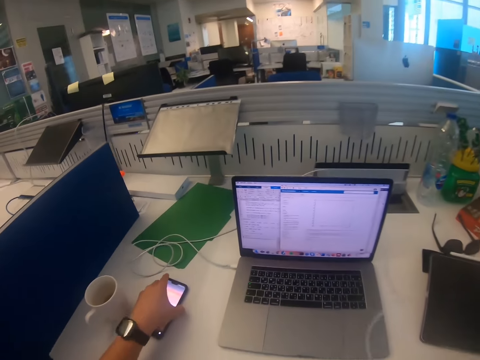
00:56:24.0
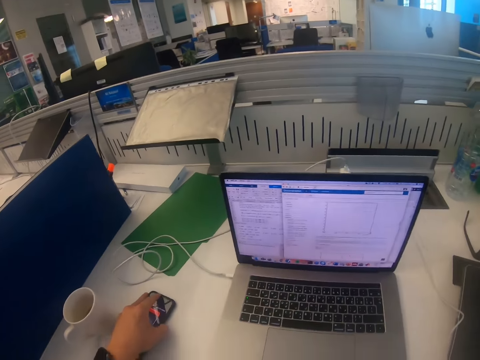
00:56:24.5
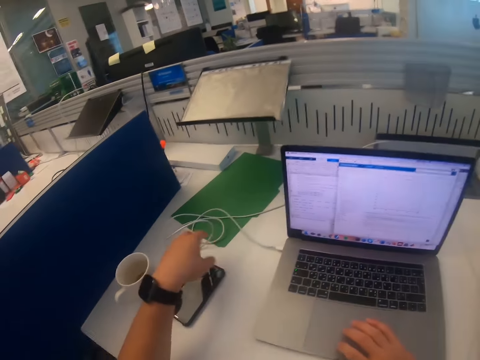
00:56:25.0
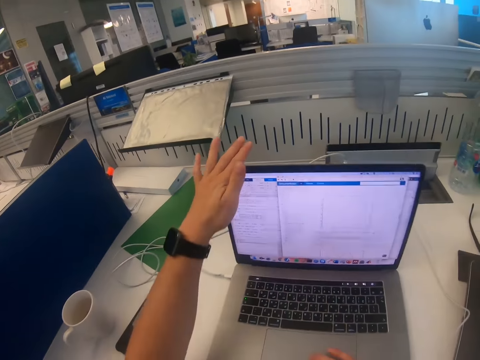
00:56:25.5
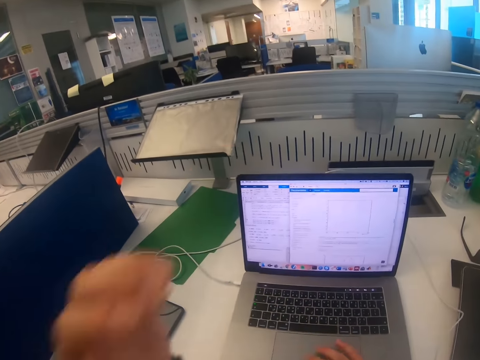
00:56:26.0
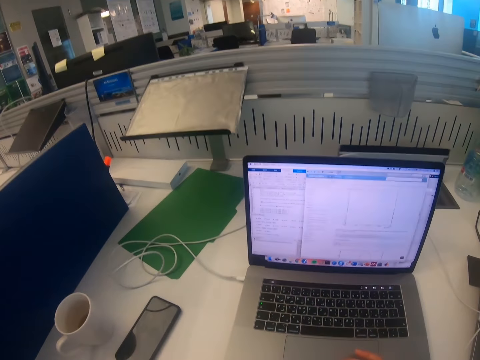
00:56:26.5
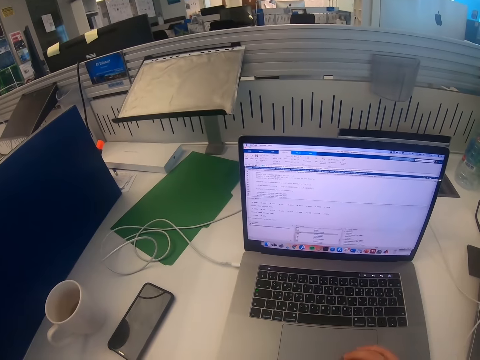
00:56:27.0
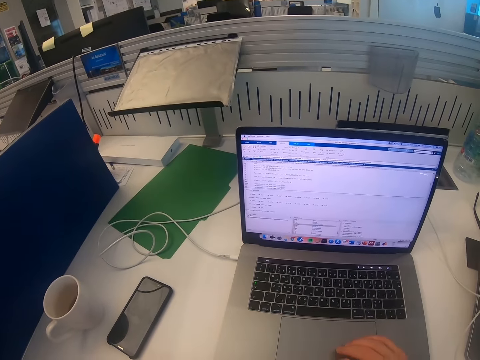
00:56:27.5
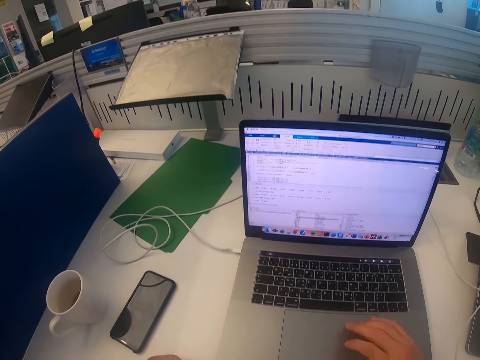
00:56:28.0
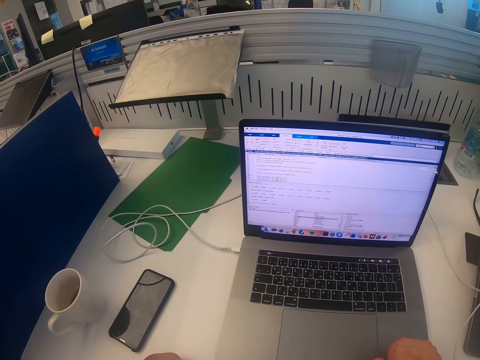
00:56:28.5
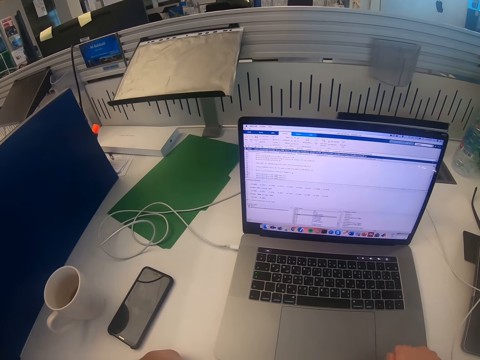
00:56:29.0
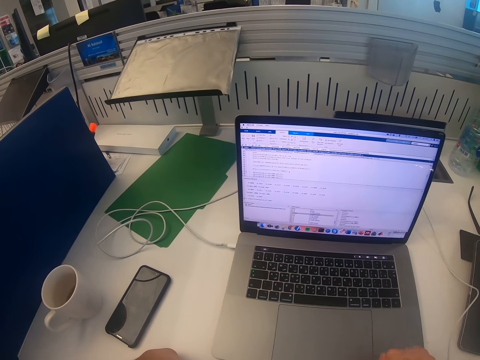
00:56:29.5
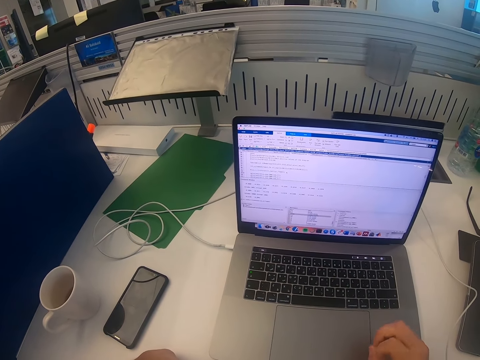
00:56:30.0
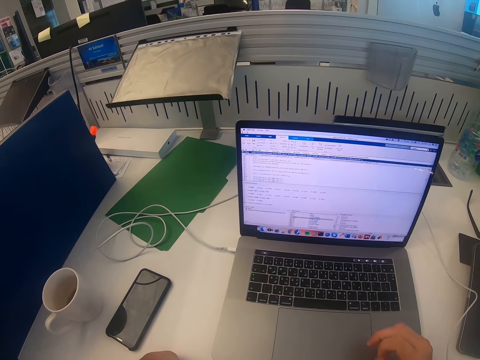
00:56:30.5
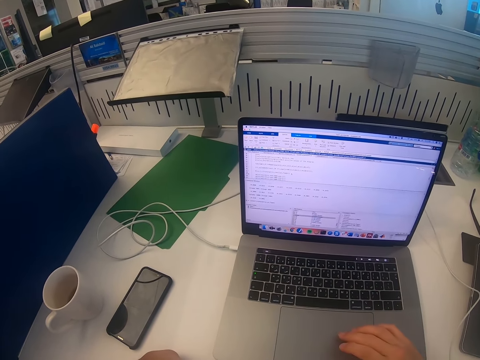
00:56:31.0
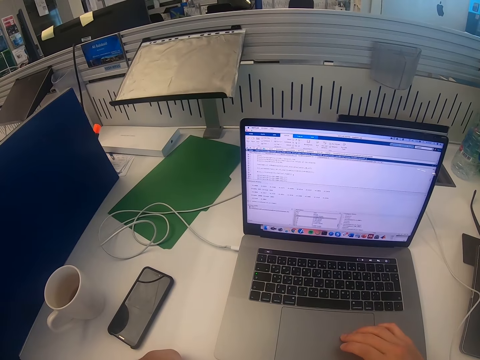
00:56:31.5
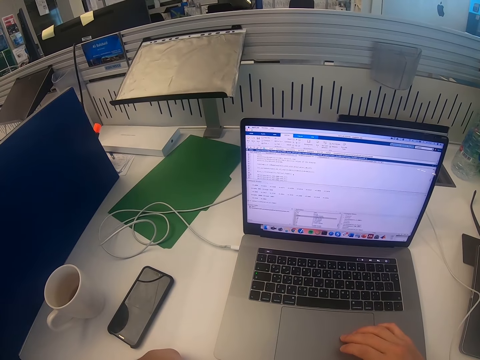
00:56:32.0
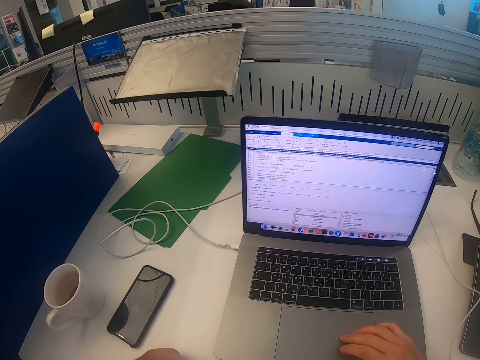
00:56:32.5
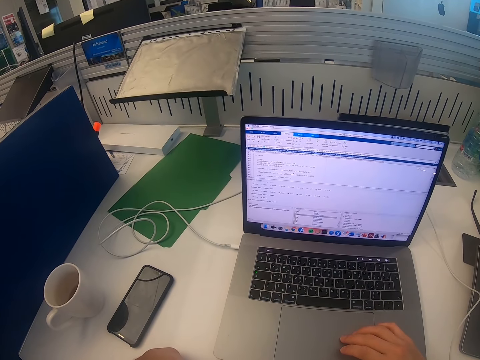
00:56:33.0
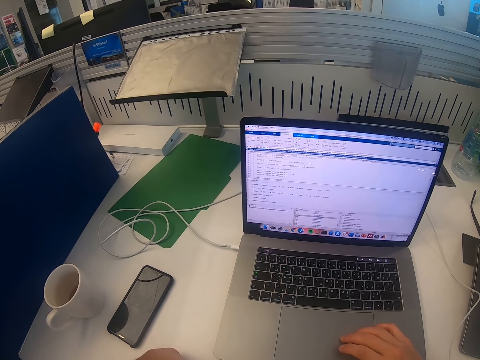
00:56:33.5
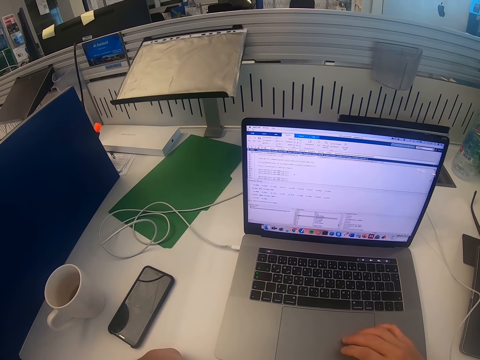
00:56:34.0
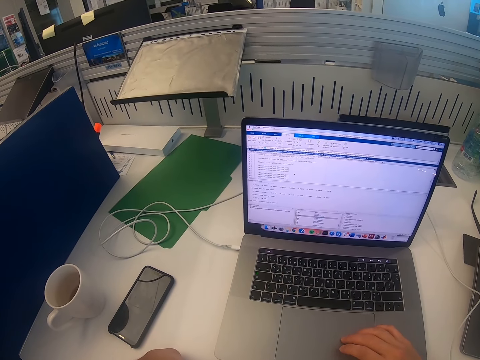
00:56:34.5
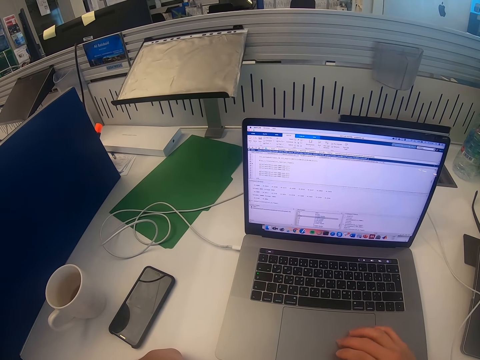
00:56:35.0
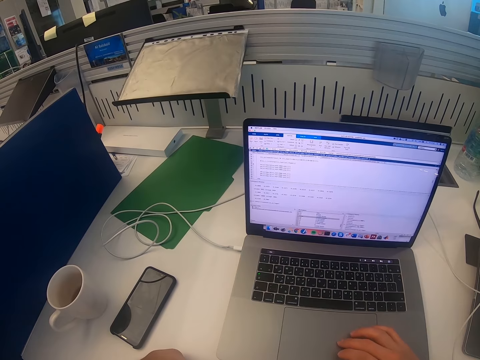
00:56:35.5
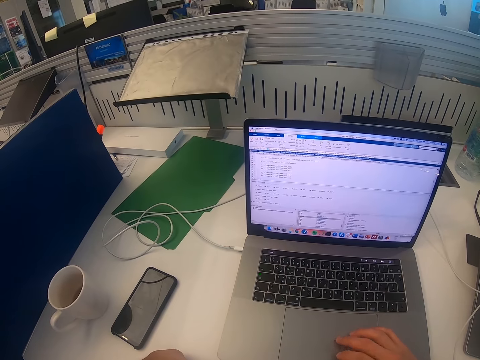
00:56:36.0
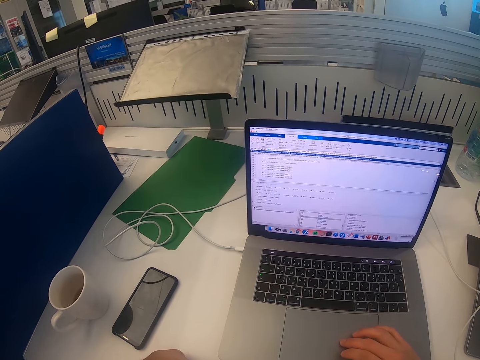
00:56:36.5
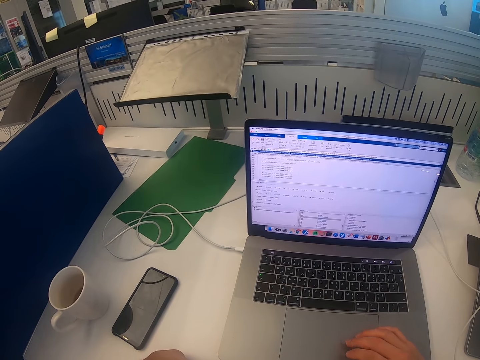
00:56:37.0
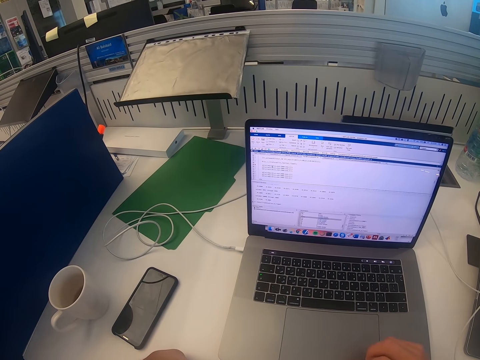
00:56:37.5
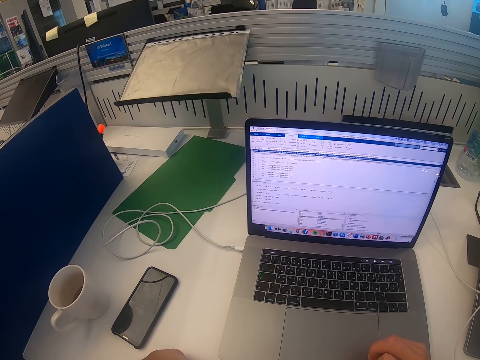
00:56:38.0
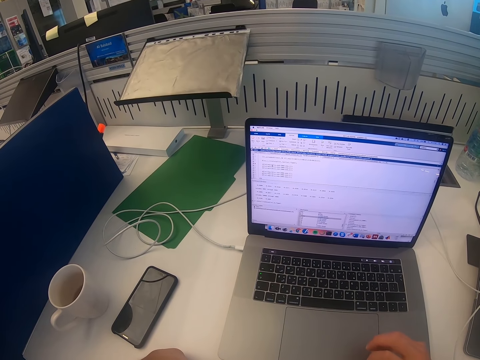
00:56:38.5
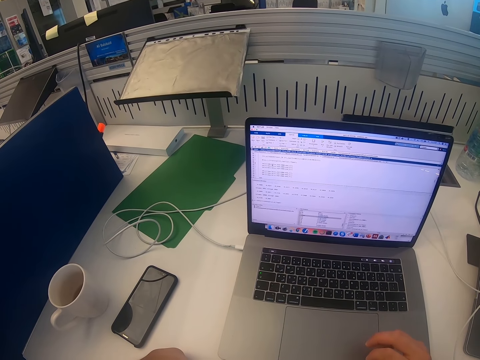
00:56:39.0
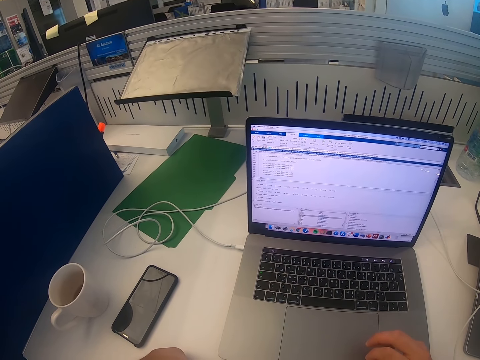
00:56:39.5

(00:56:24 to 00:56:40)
The camera wearer puts the phone on the table. They operate a laptop. They scroll the phone.

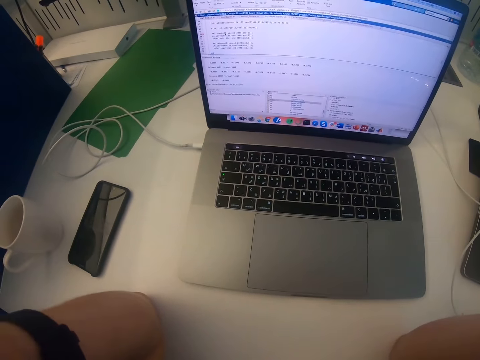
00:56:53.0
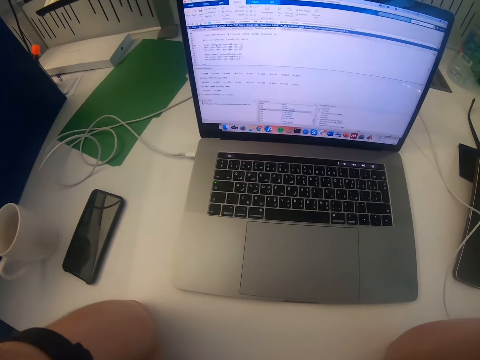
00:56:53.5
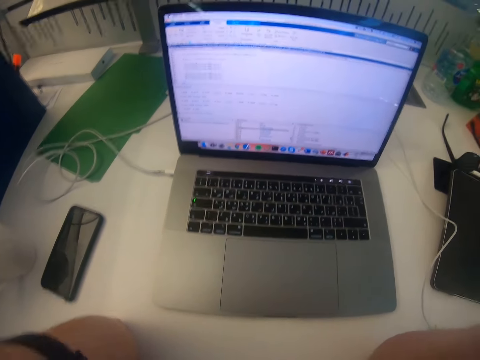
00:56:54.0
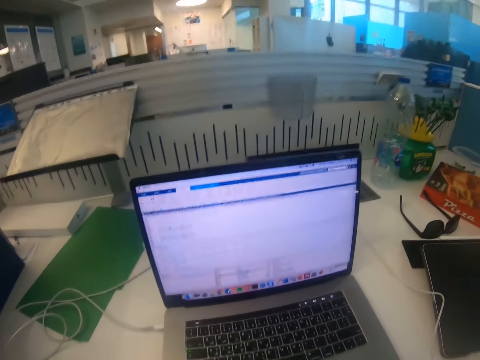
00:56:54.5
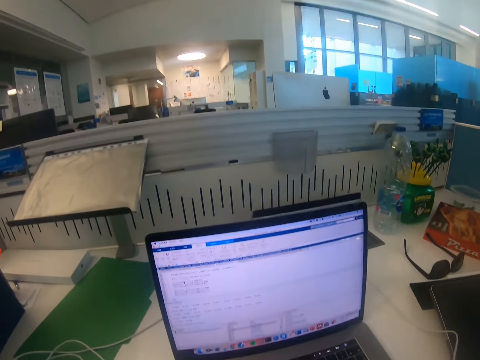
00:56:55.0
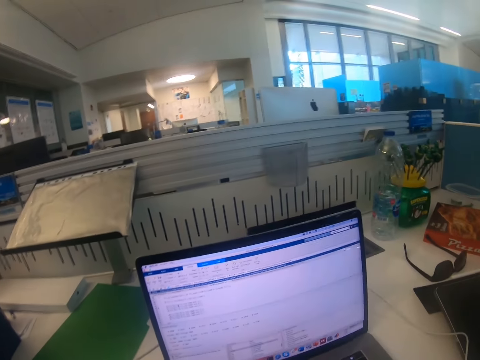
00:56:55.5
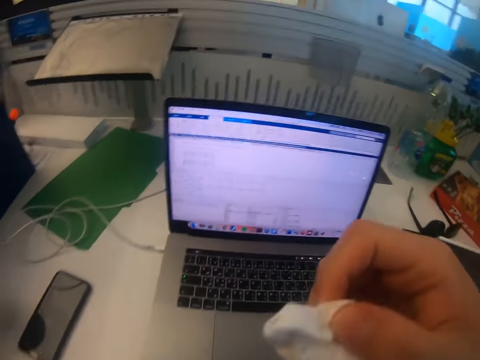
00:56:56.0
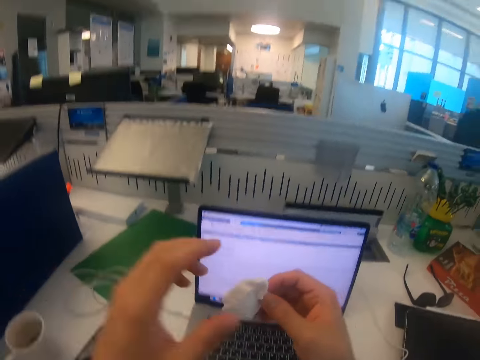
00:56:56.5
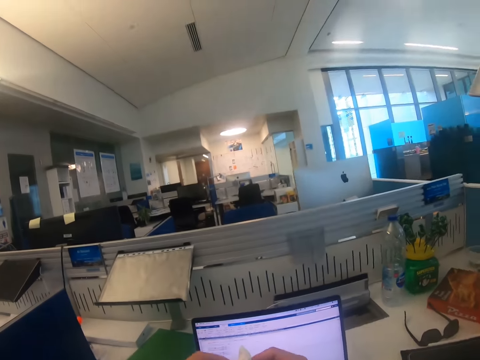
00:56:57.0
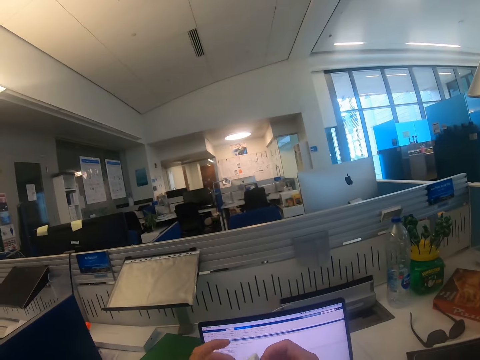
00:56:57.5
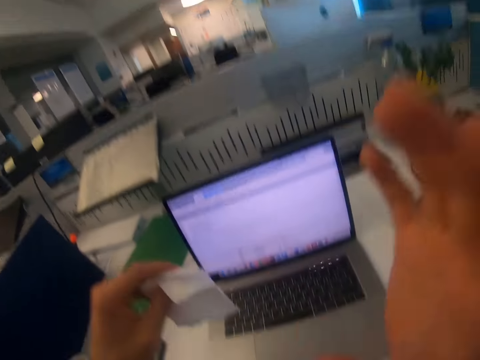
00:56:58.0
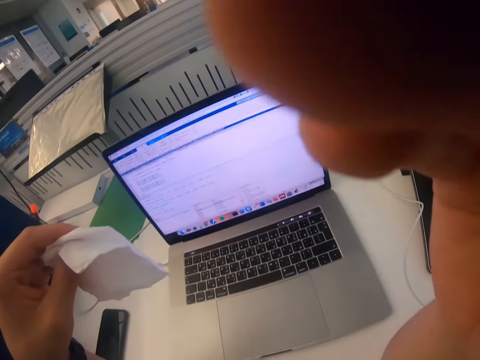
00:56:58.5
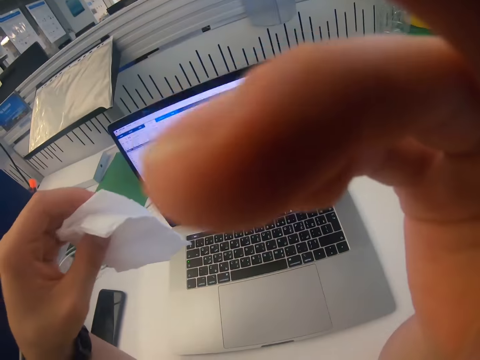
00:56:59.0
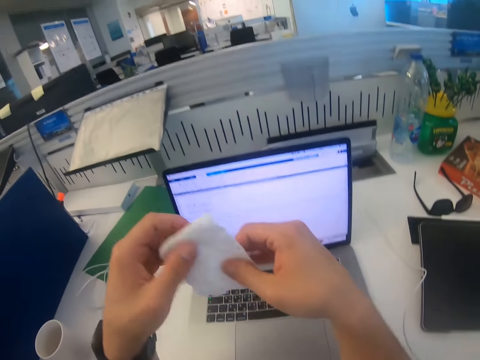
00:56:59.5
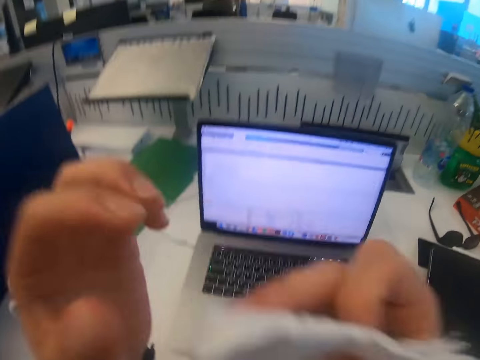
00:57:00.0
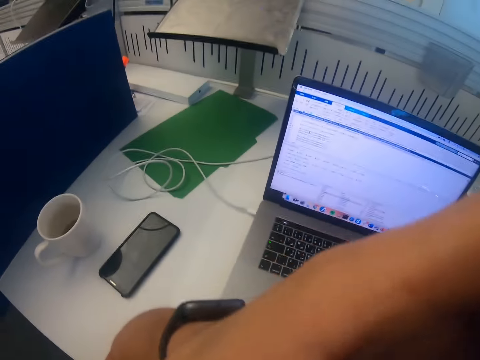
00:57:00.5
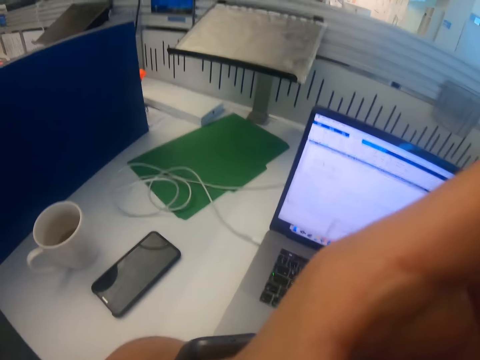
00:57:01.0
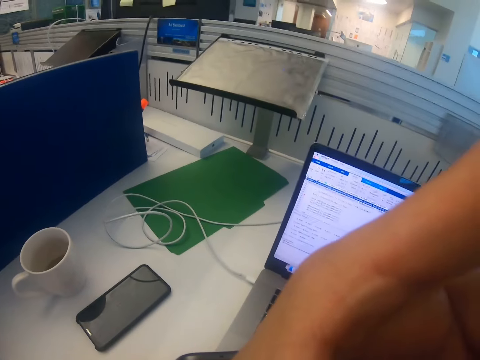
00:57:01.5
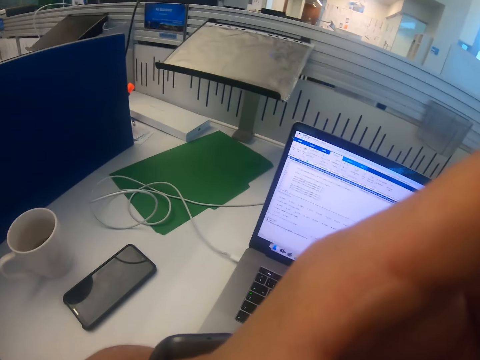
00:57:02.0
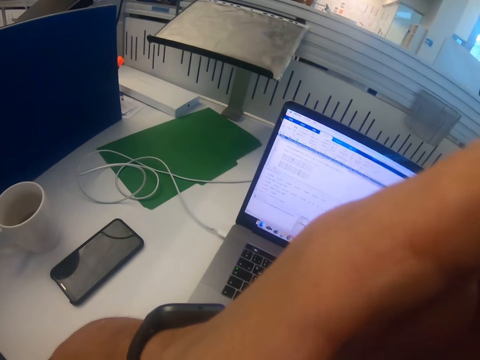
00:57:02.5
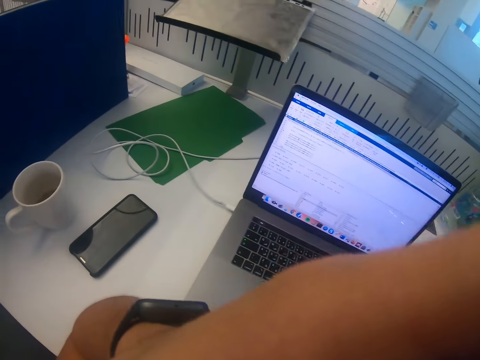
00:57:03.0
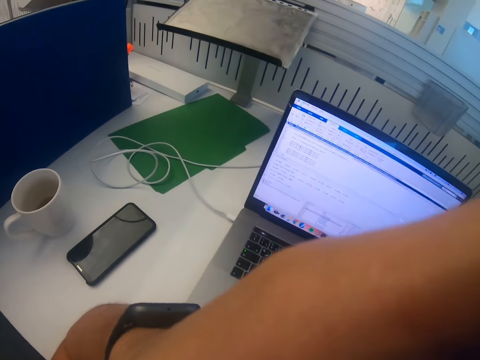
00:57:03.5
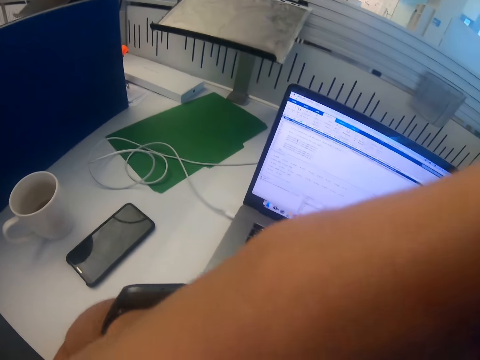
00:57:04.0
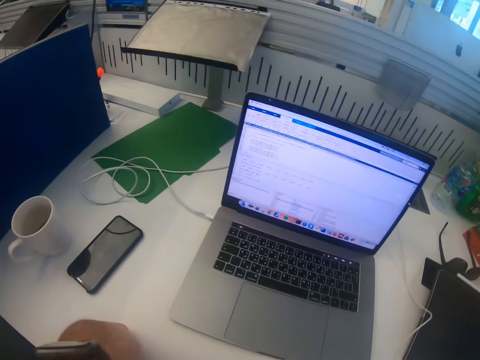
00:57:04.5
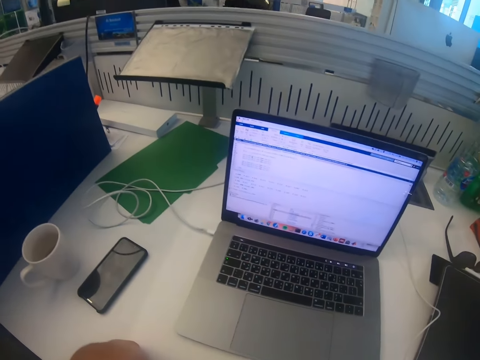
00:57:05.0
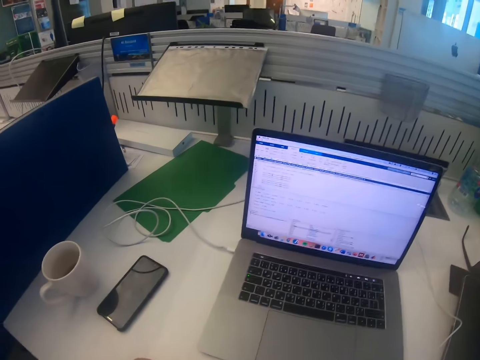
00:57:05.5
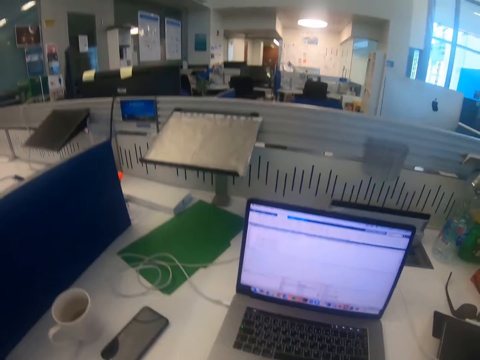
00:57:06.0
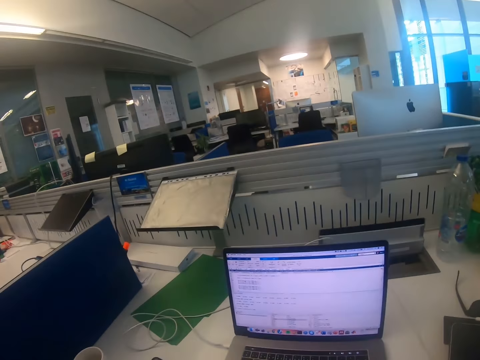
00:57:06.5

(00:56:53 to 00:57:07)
The camera wearer takes a serviette tissue. He holds a piece of tissue. He wipes his nose with the piece of tissue. He wipes his eyes with the tissue.
